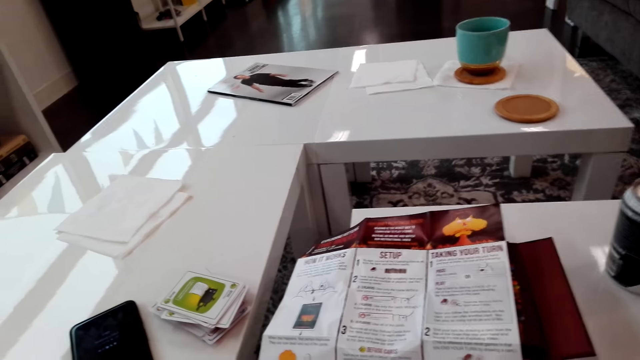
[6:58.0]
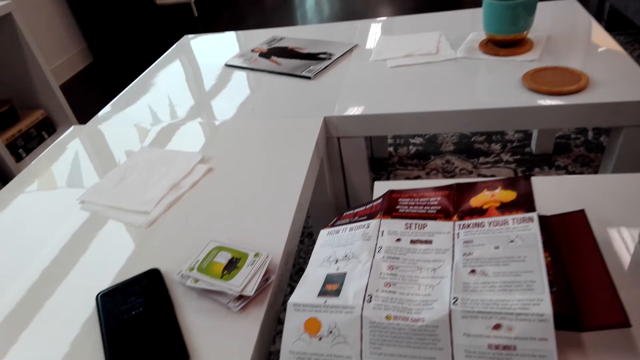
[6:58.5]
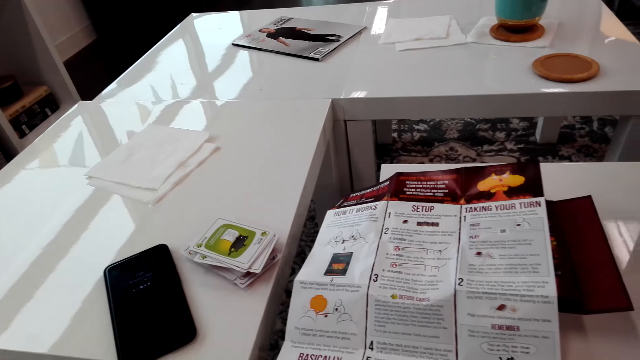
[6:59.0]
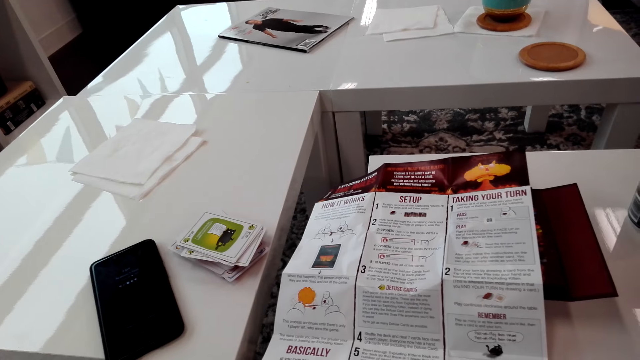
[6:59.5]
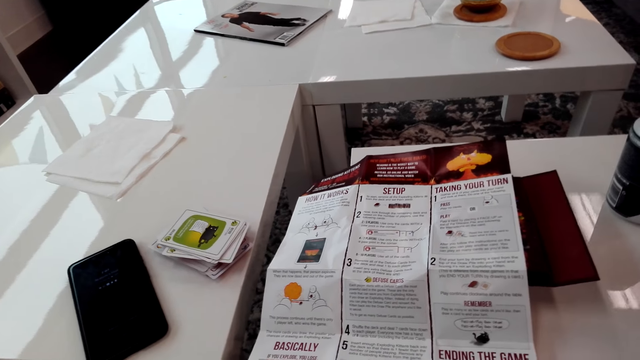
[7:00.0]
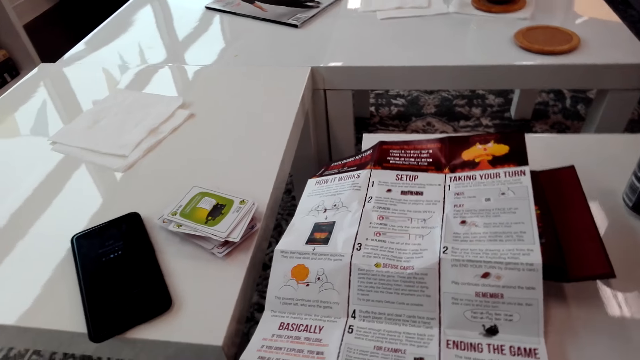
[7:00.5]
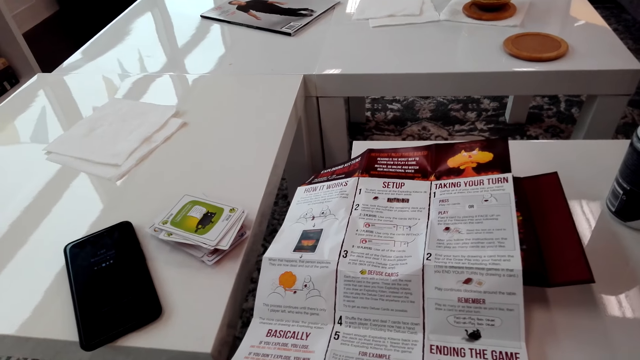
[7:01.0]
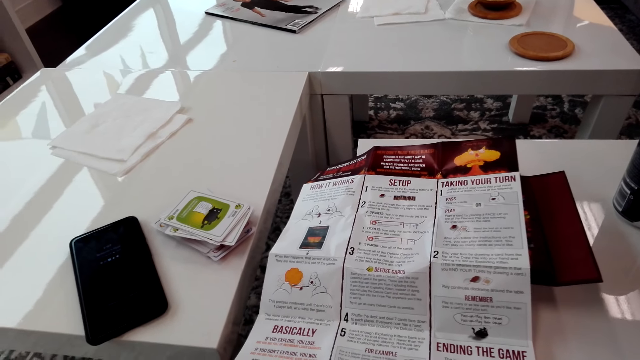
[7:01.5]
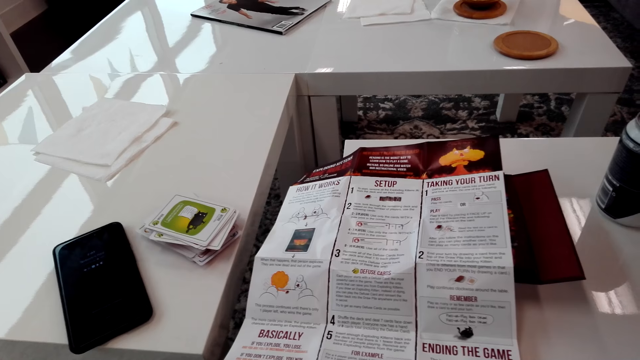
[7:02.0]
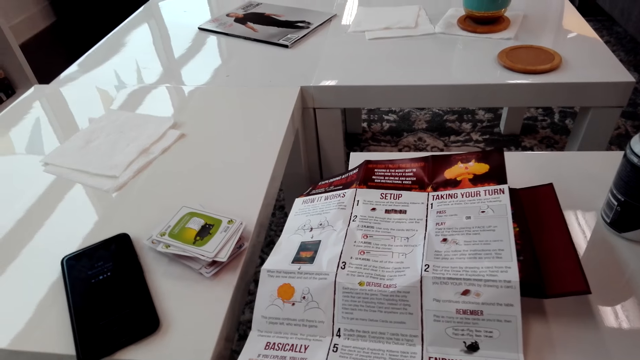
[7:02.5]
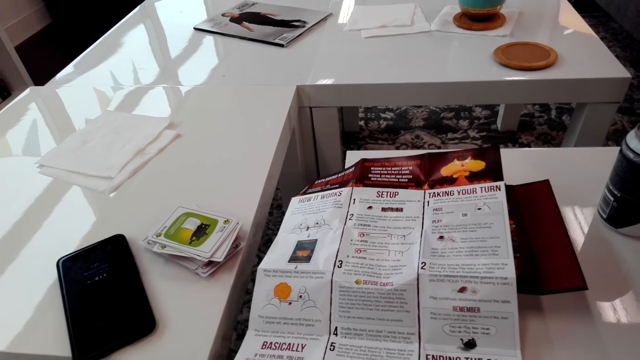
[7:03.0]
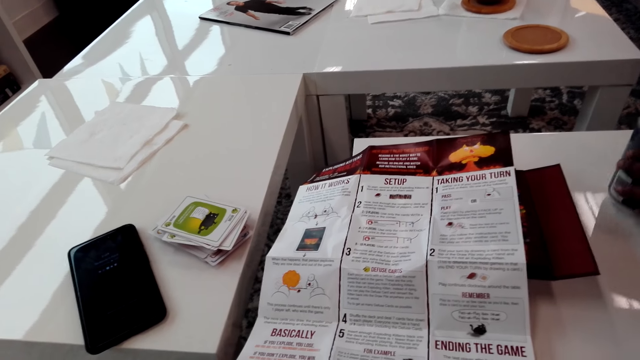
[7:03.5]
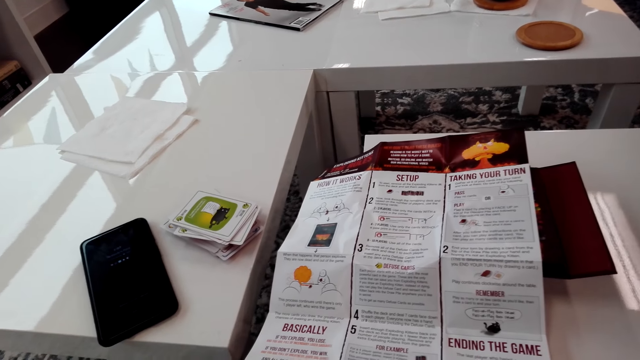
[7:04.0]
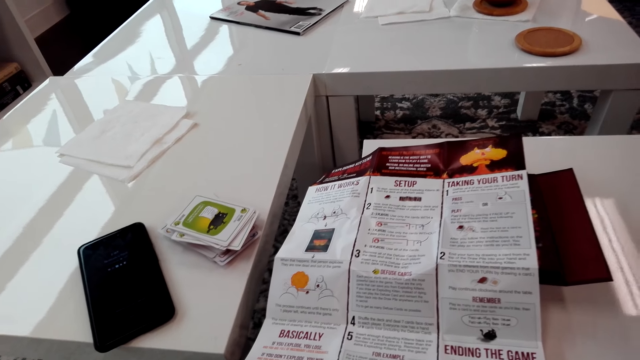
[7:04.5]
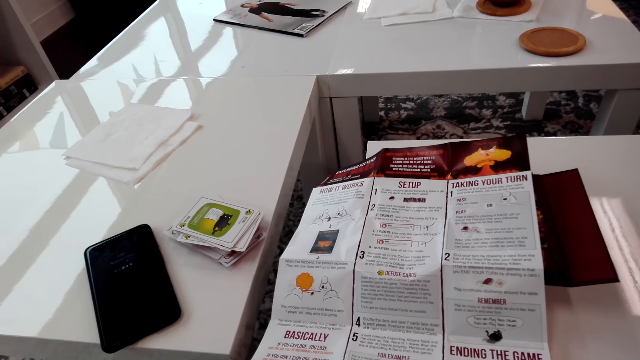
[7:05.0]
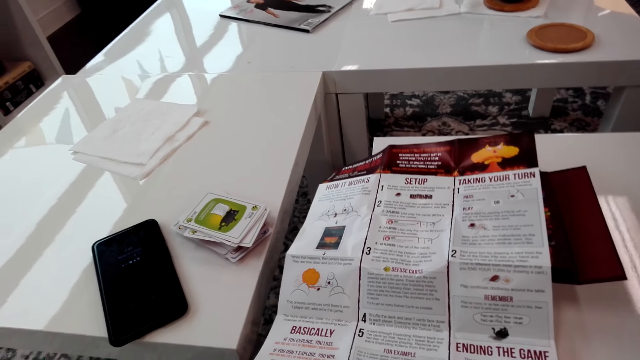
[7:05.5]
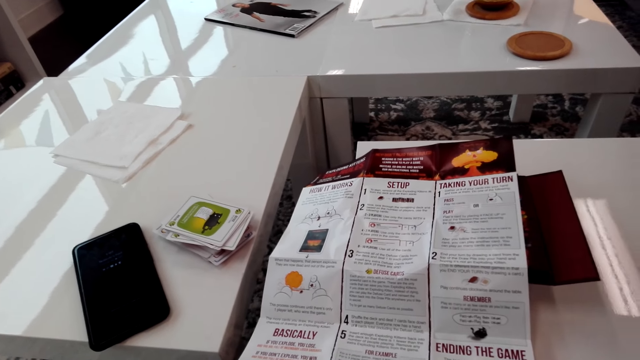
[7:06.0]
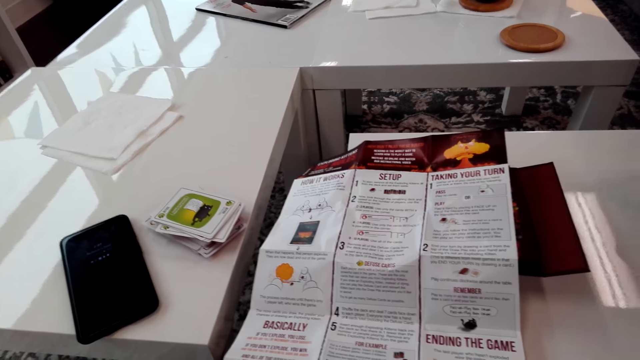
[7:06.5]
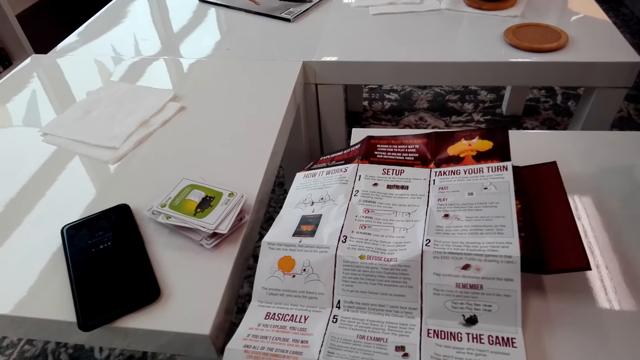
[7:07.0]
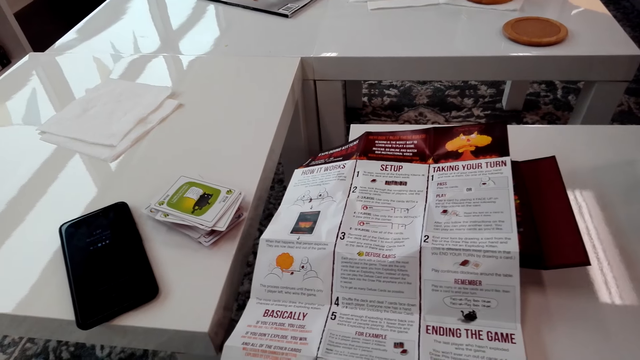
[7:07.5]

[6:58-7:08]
The camera wearer looks around. They read the paper.

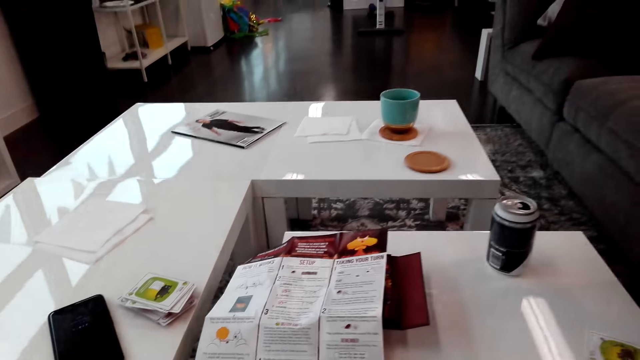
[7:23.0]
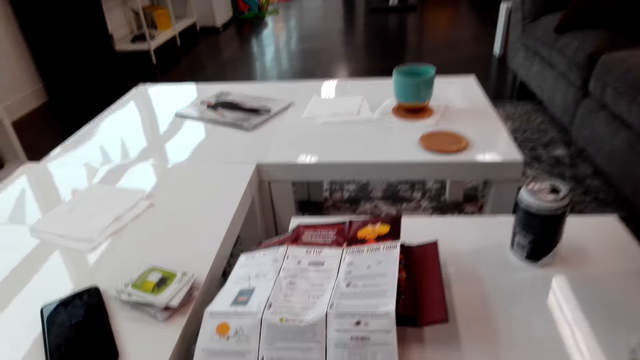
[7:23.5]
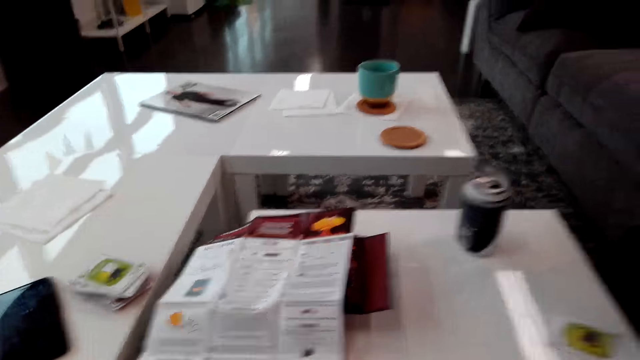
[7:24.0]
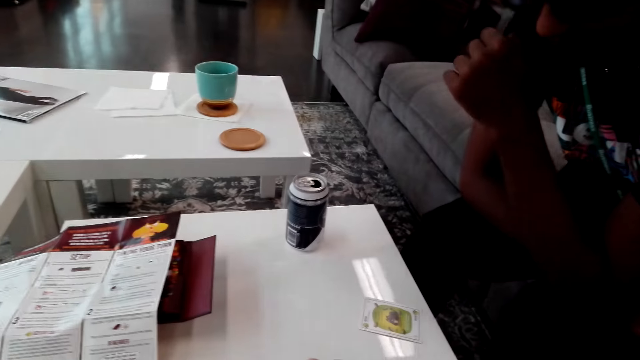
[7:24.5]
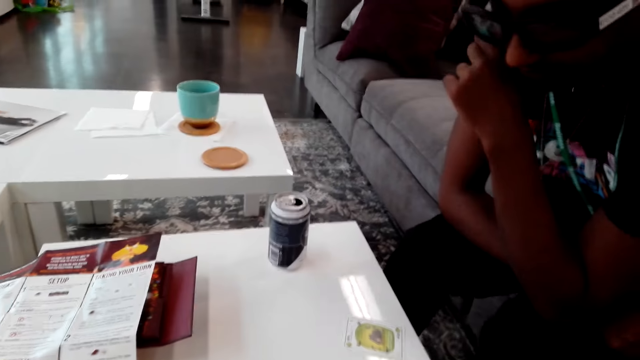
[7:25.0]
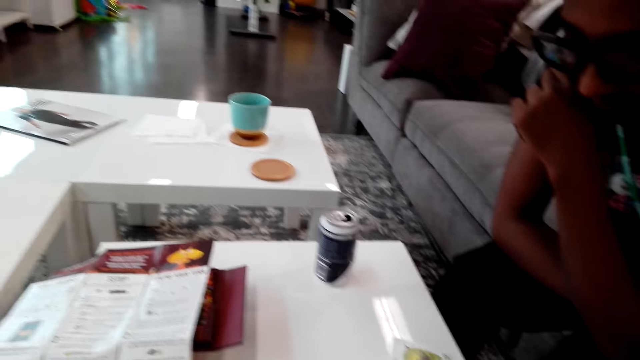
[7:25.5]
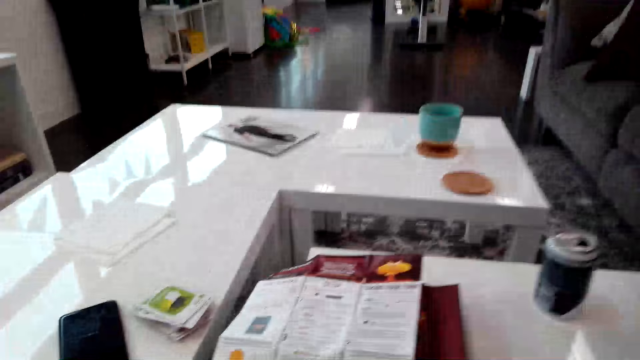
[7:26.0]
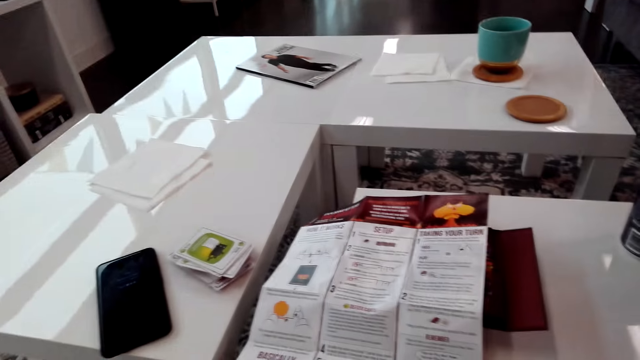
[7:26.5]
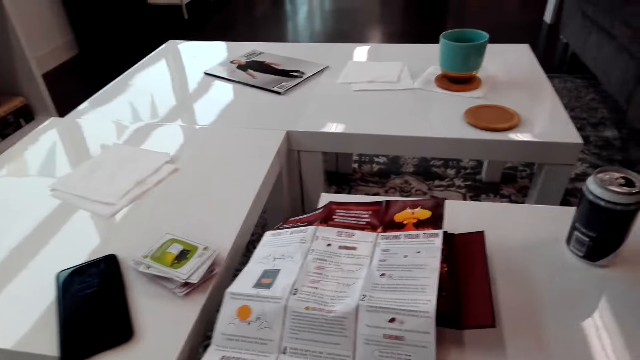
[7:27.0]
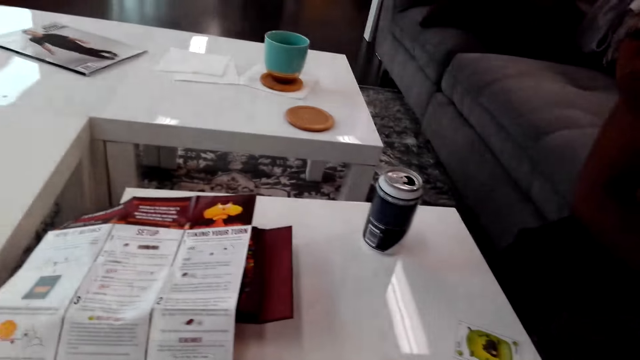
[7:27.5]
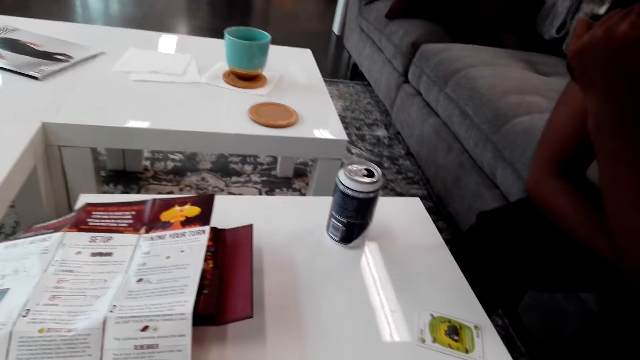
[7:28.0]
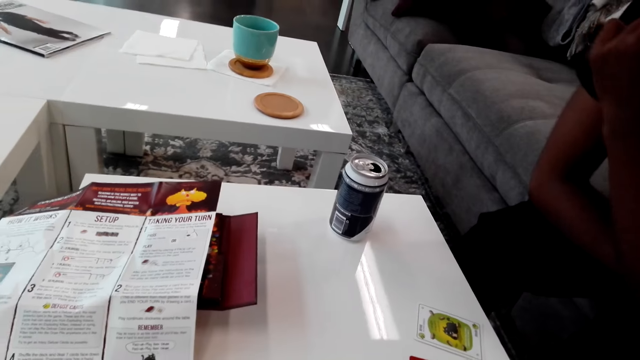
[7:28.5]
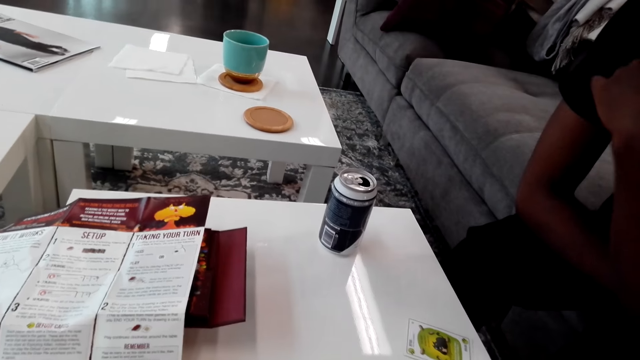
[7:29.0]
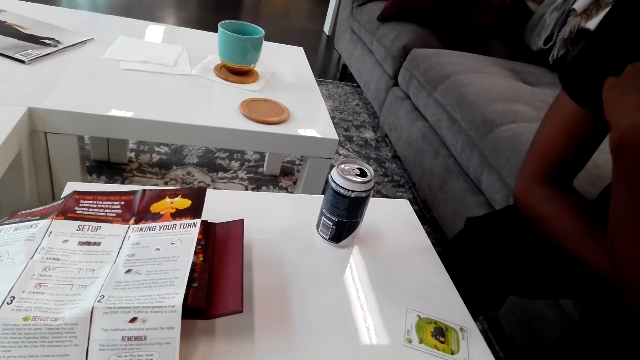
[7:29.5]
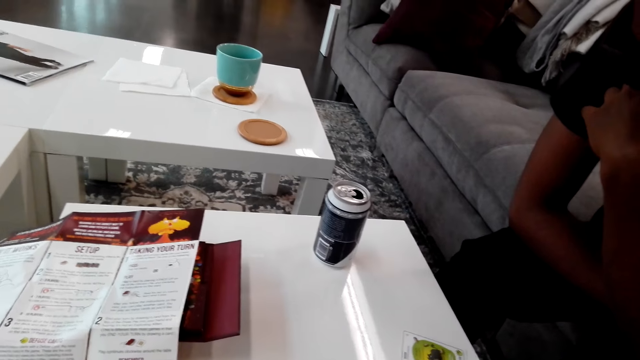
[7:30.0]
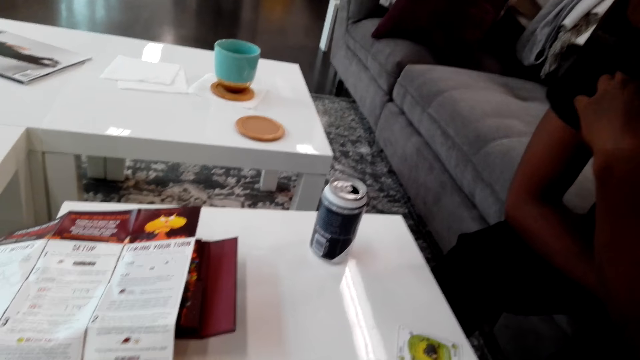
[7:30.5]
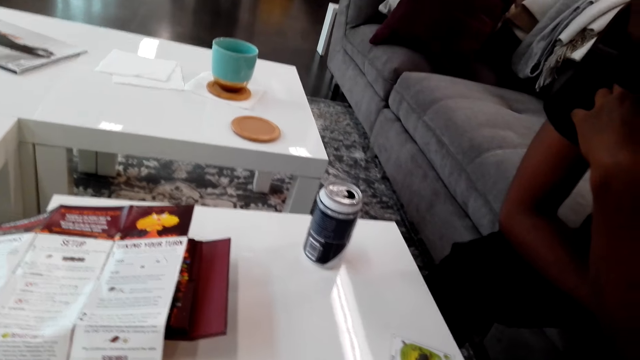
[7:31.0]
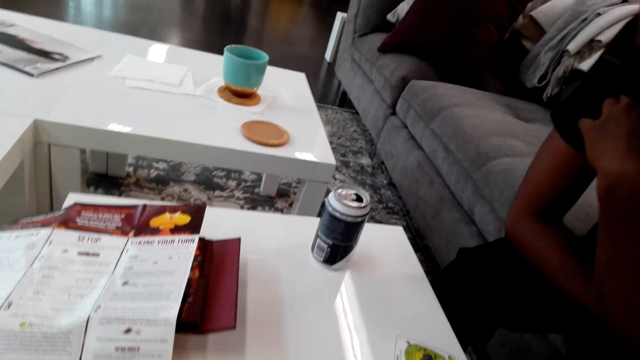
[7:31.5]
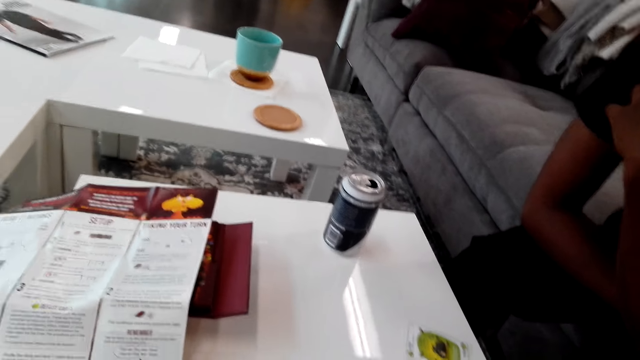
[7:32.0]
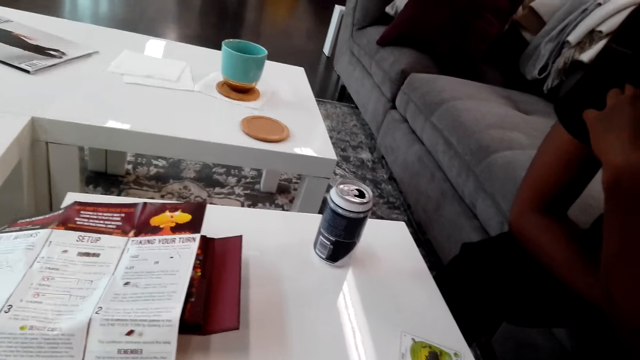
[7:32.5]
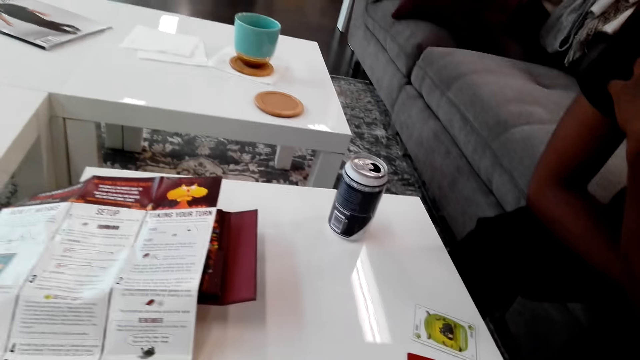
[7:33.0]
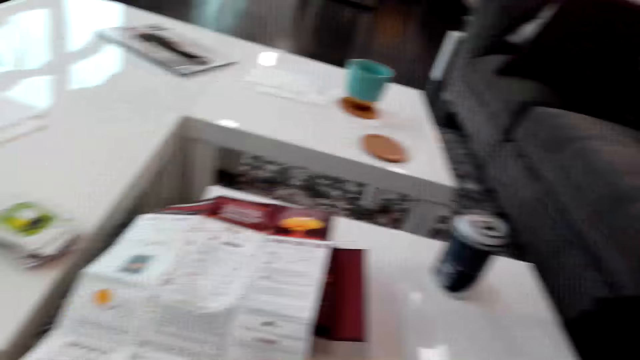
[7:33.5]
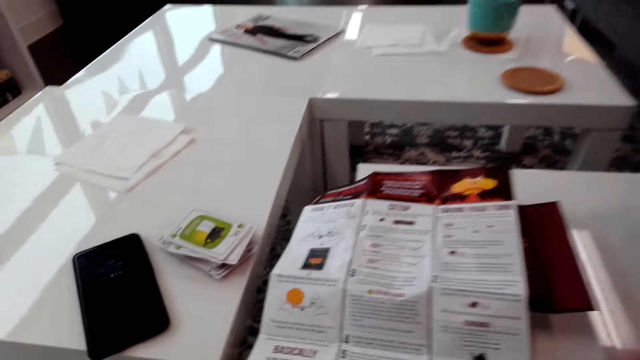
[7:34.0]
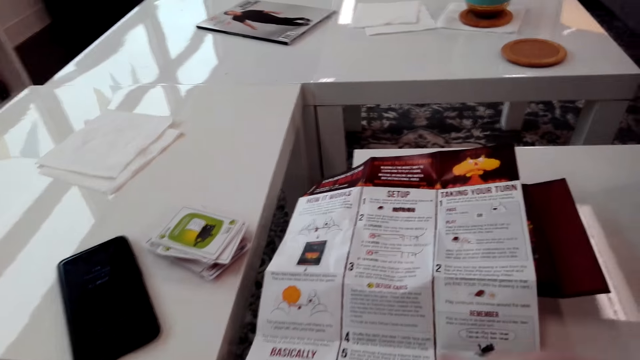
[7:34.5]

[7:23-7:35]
The camera wearer looks around.
